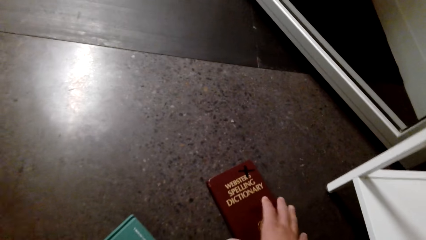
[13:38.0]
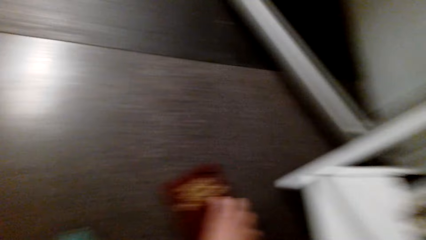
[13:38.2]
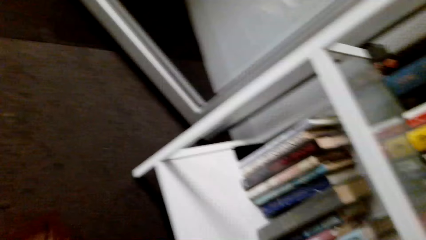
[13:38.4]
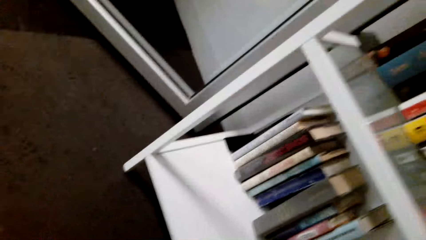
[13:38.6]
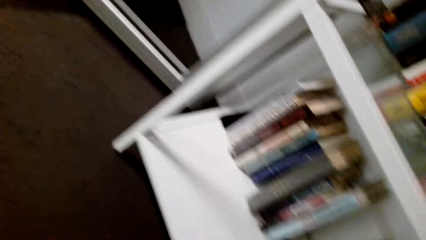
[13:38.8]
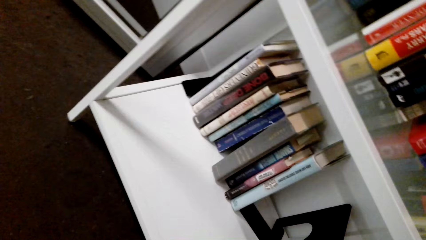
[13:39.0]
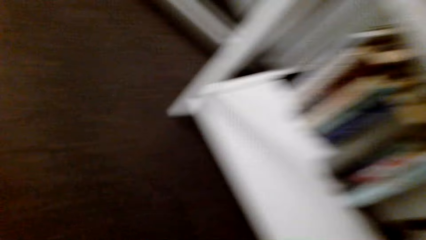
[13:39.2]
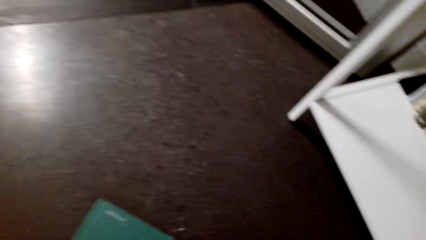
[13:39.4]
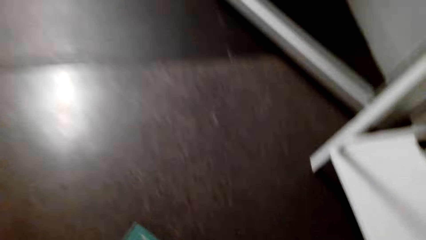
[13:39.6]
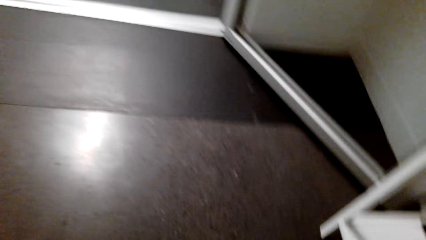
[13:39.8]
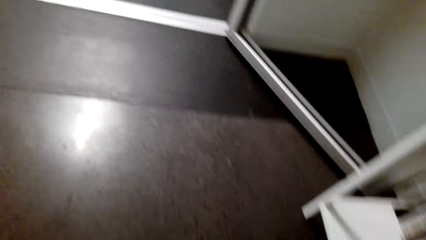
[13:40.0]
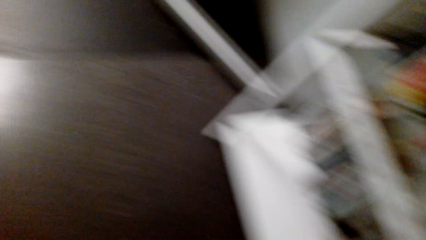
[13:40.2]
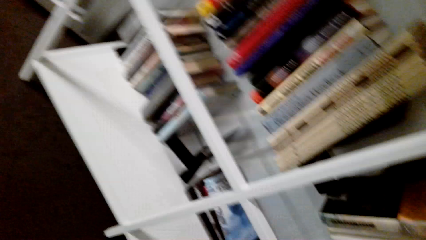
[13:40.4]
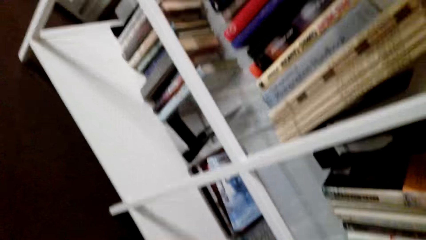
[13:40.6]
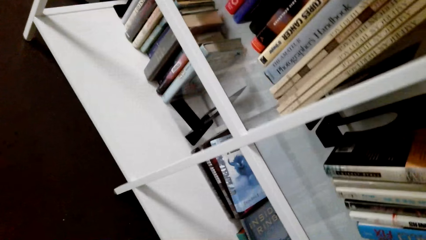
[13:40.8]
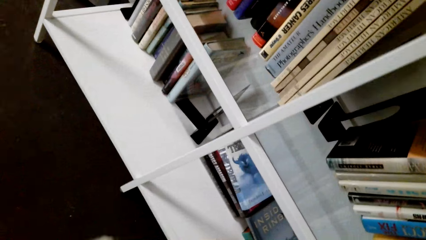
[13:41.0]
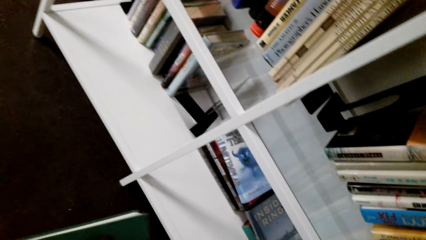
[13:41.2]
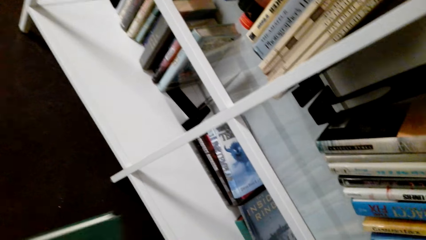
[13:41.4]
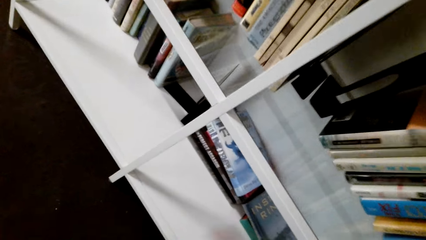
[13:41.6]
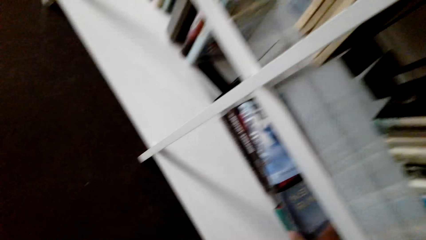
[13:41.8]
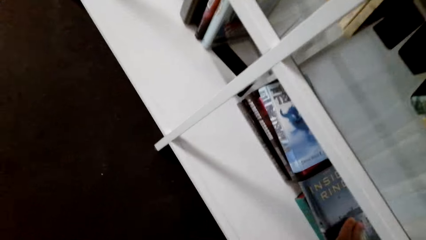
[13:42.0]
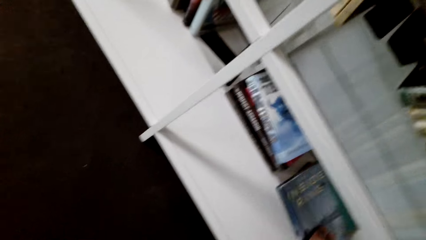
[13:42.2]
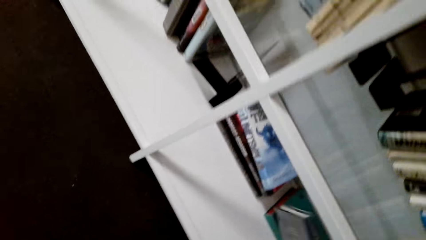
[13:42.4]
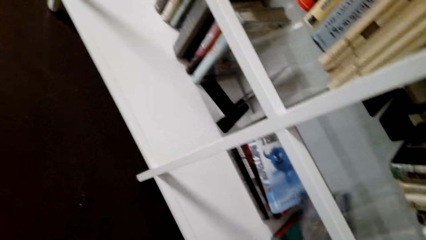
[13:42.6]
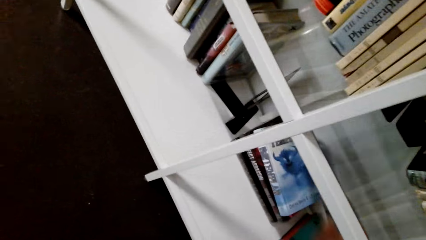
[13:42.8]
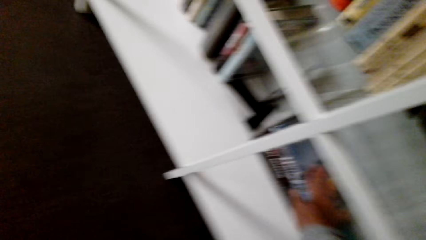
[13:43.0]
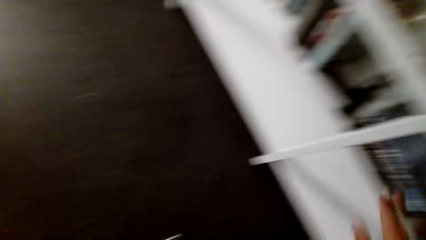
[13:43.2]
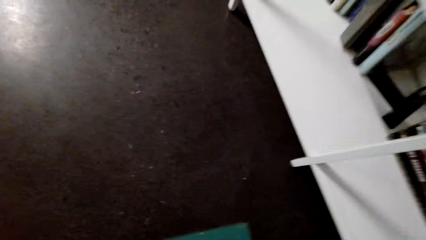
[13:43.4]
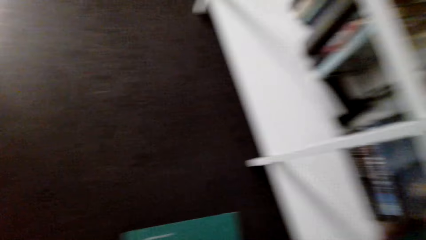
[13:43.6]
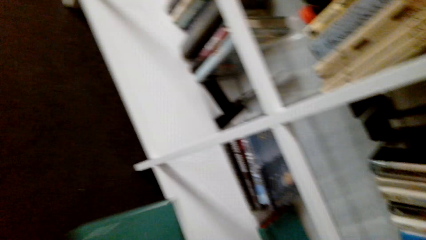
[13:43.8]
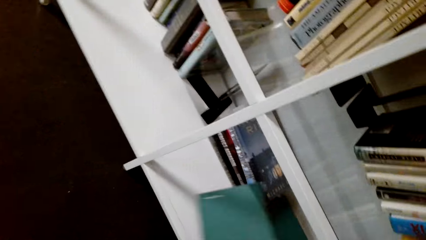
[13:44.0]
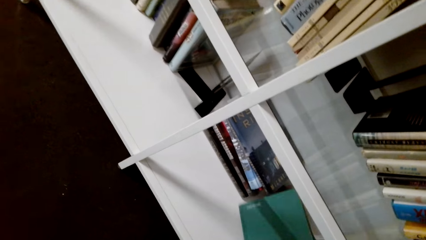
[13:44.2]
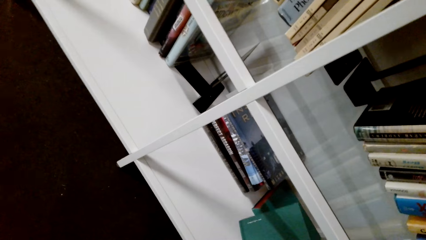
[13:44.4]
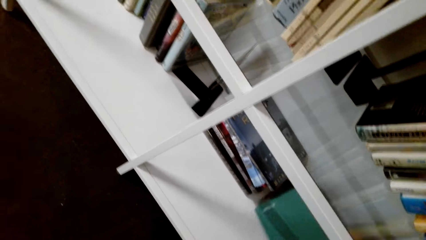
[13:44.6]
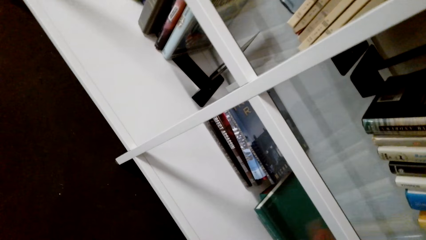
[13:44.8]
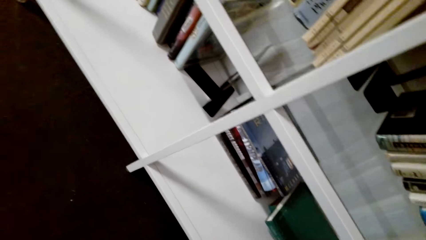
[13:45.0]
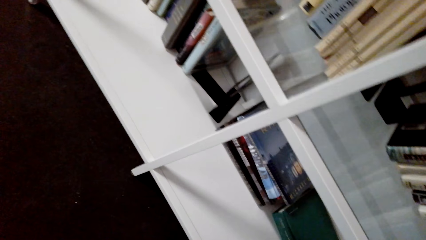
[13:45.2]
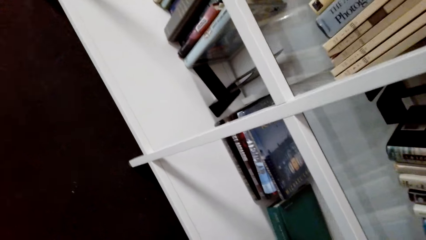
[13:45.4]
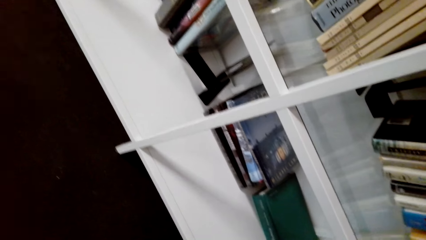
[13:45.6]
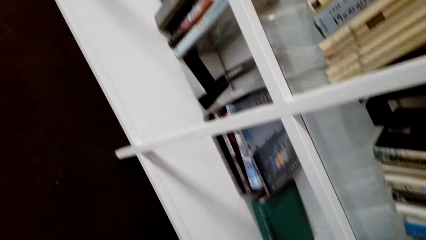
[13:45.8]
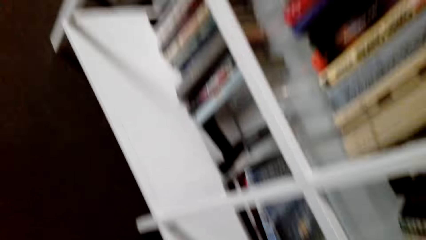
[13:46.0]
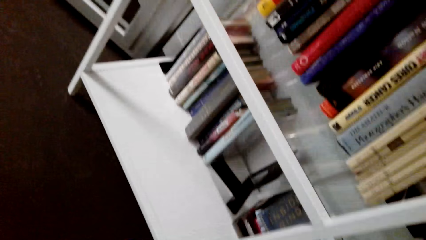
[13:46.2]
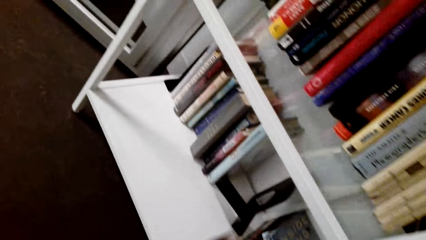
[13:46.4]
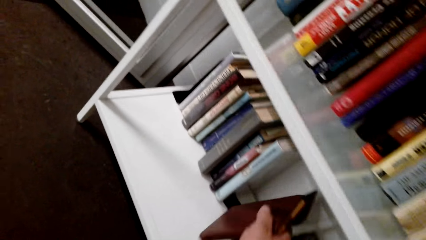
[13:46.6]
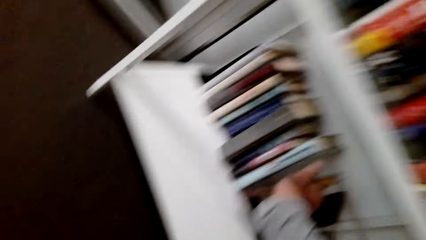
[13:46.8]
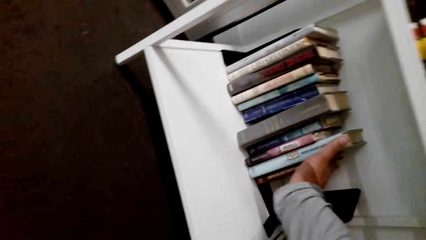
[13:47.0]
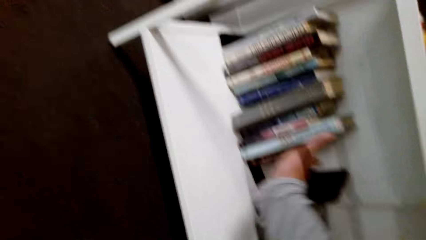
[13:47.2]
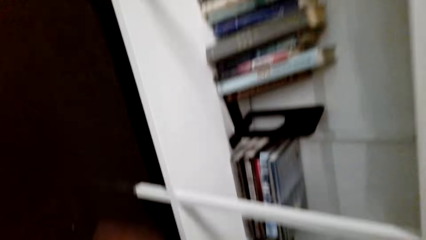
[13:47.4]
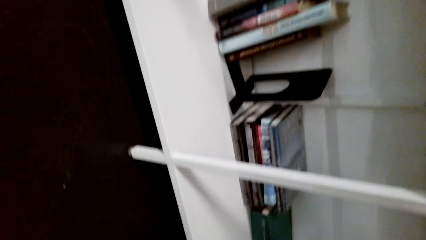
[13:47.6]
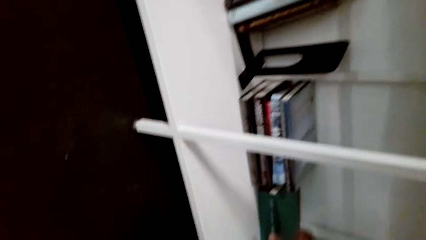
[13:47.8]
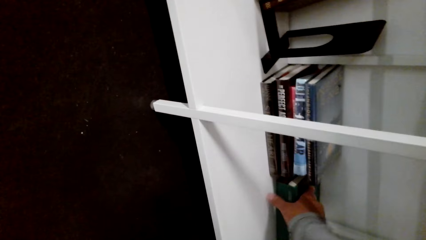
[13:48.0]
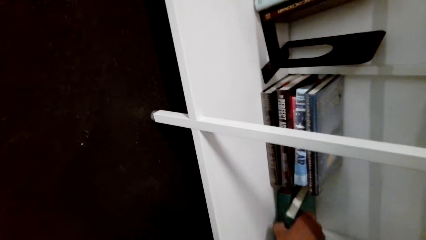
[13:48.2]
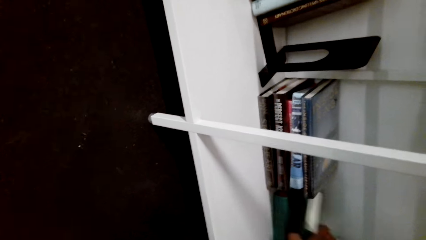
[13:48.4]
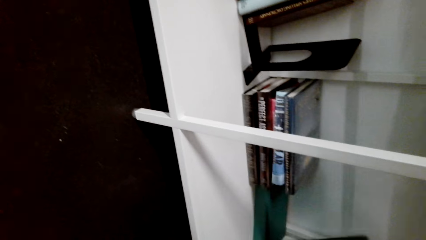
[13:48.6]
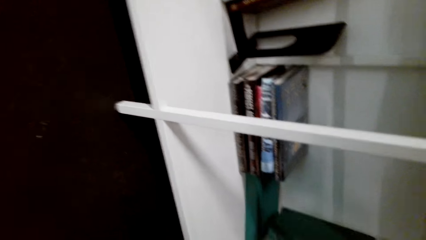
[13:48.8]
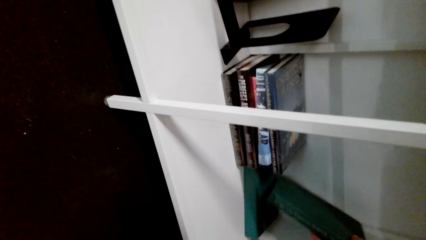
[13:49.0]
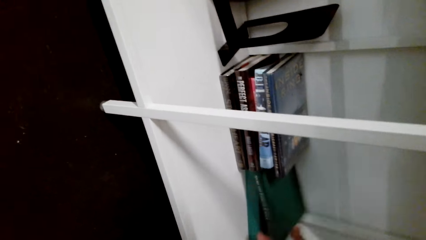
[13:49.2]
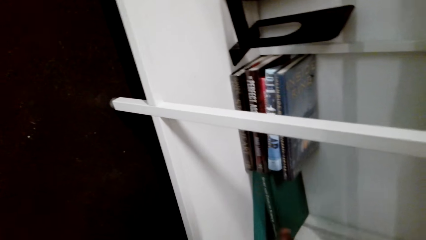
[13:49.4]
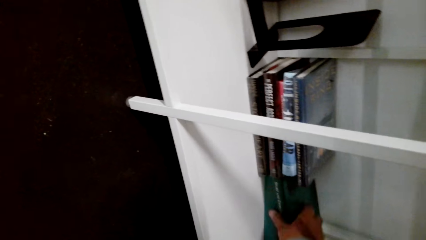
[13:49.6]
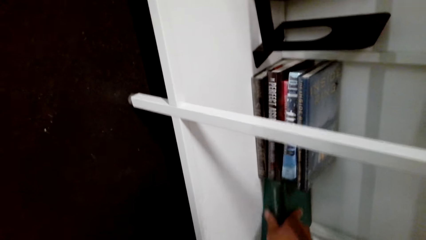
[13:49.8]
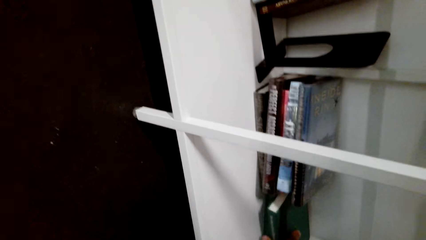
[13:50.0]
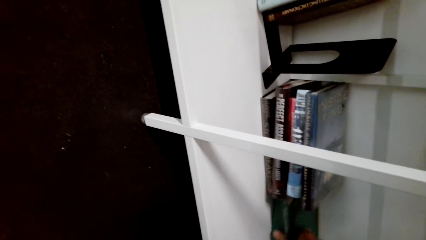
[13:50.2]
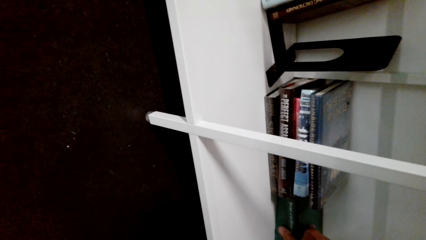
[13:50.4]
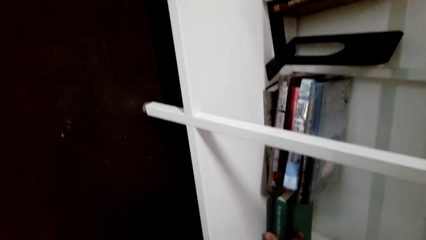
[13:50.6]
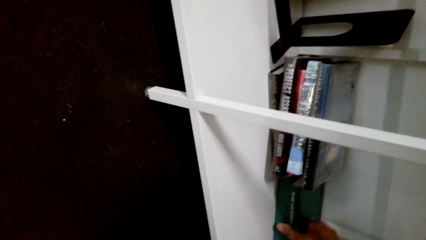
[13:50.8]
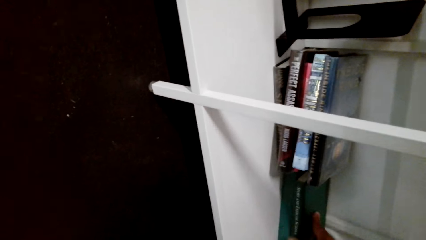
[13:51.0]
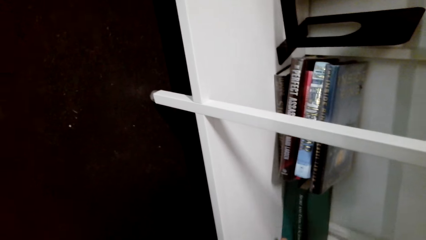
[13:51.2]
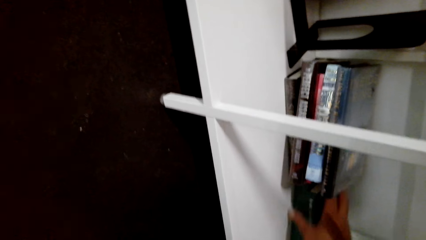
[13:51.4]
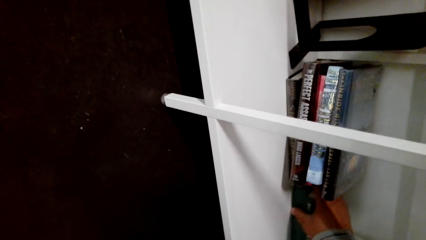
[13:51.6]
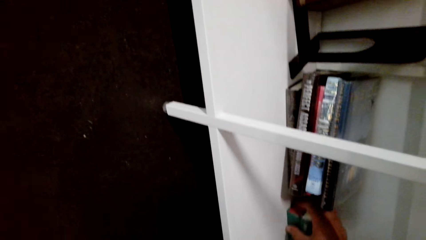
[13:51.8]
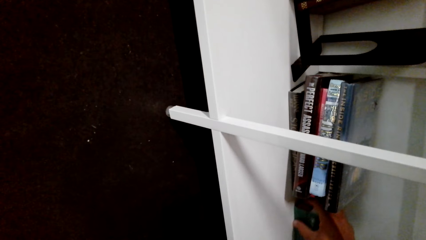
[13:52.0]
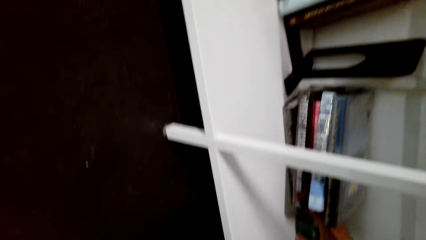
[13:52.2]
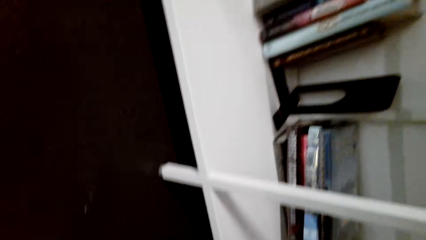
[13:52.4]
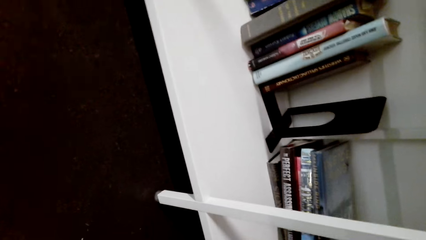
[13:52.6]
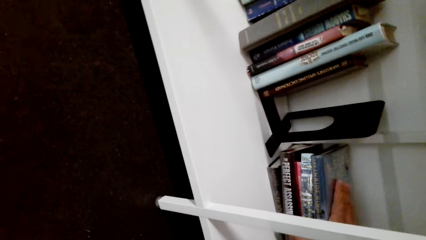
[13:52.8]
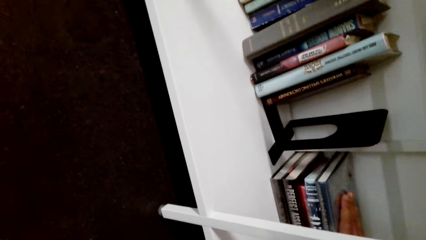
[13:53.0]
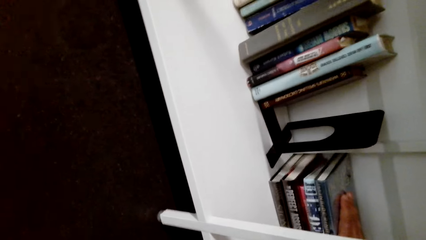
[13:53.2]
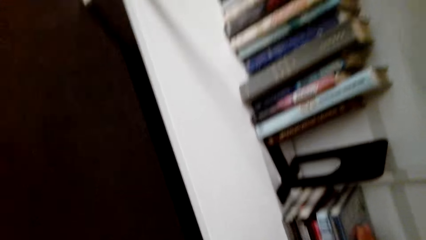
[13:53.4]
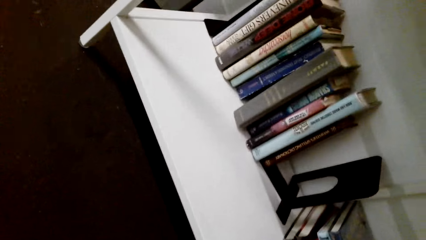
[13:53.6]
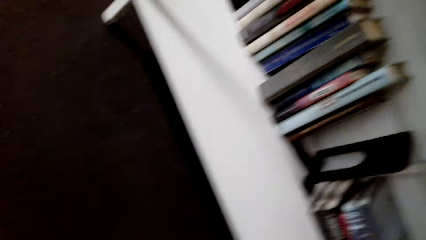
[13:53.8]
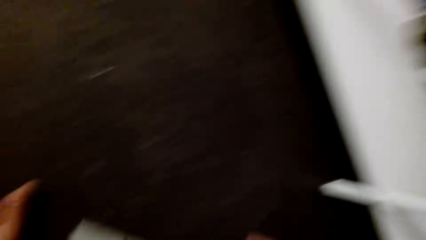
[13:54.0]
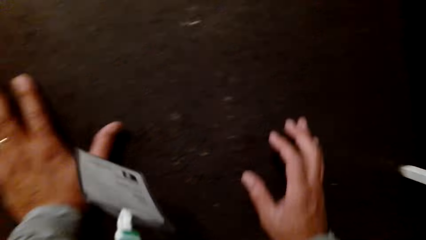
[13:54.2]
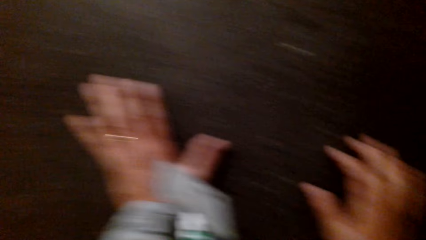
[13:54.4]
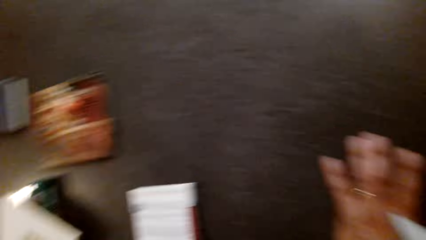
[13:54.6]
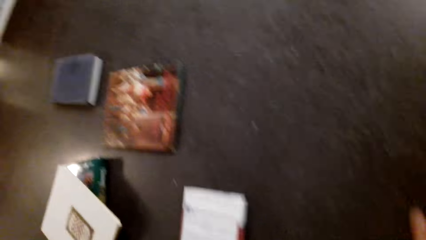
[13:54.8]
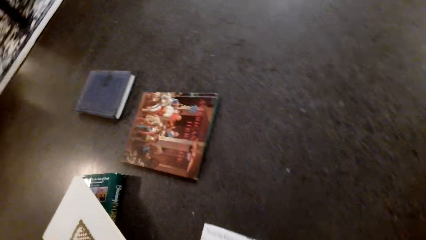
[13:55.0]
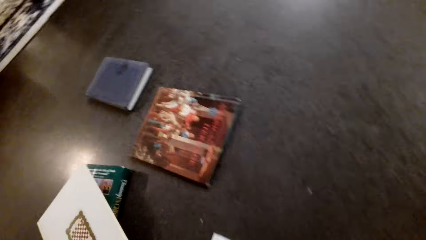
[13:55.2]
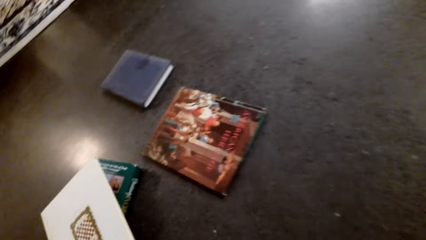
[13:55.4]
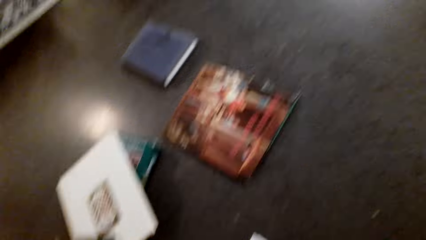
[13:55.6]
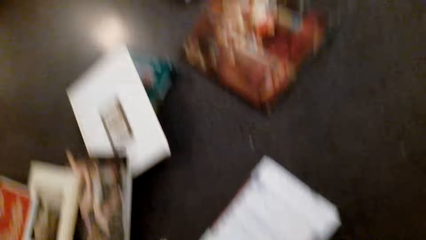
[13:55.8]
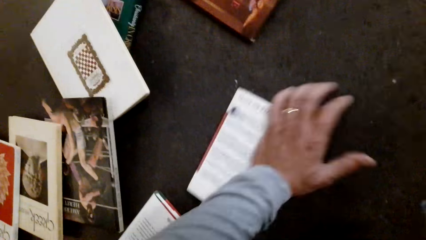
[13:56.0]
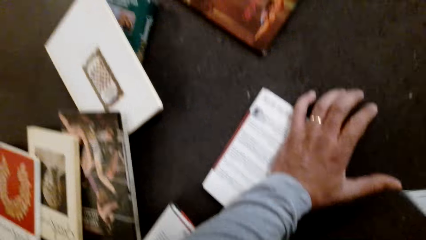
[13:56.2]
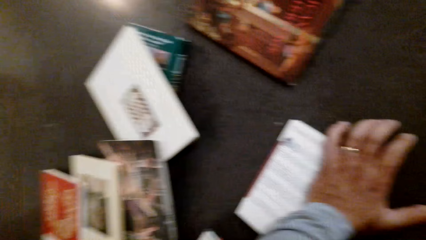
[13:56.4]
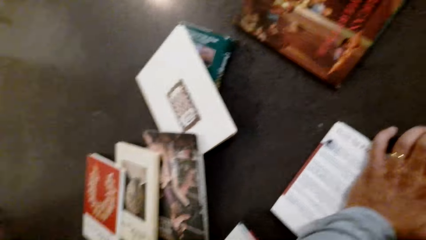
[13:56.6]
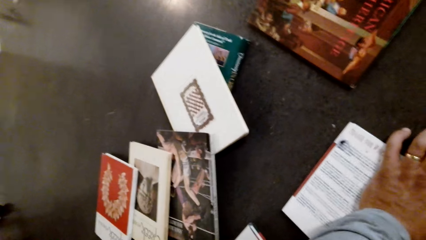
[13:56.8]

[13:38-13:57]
The camera wearer picks the books from the floor. They put the books in a bookshelf. They pick a book from the floor. They put the book in the bookshelf. They pick a book in the shelf. They drop the book in the shelf. They arrange books in the shelf. They touch the floor. They pick the book on the floor.
